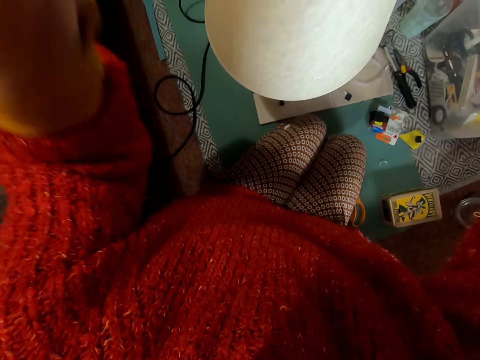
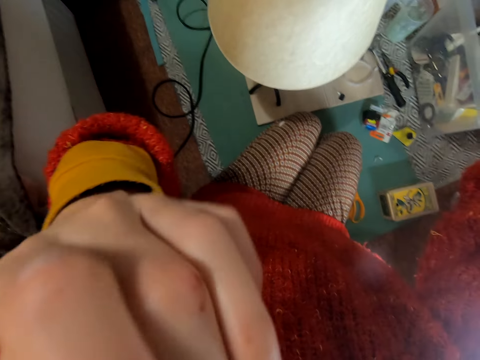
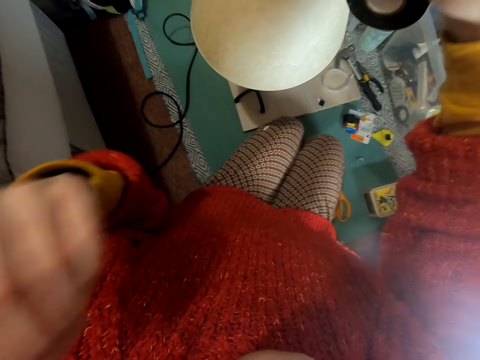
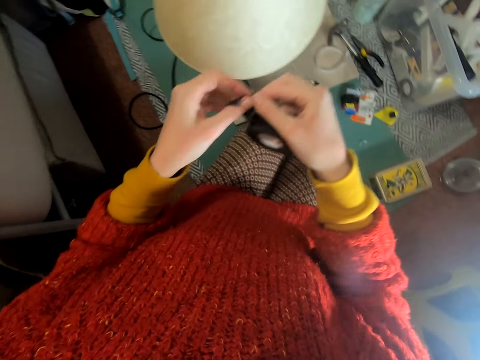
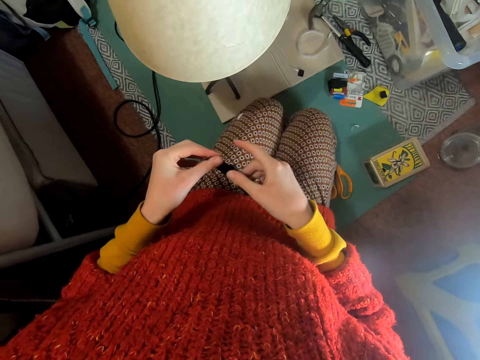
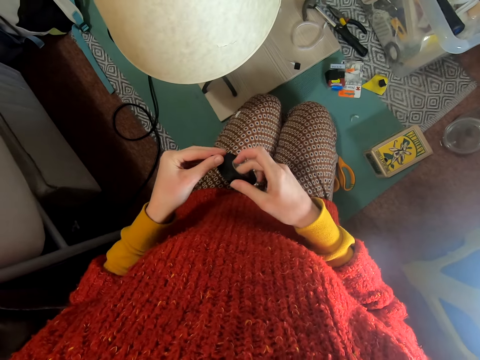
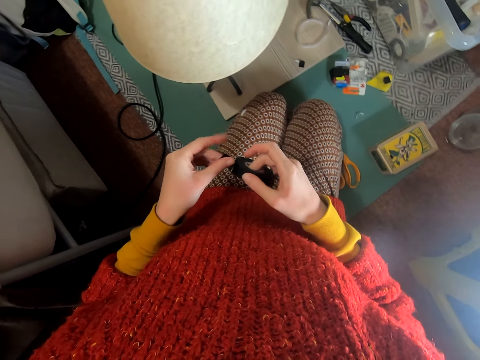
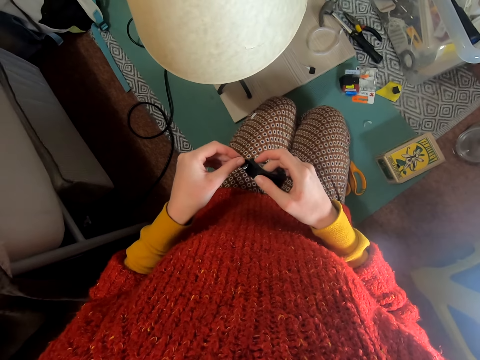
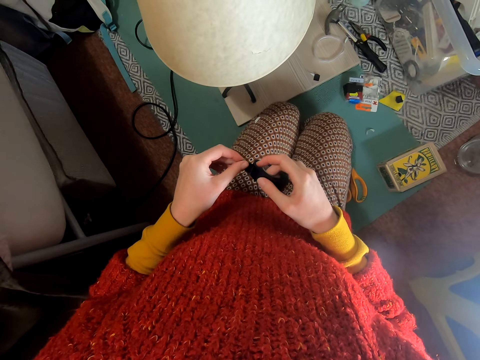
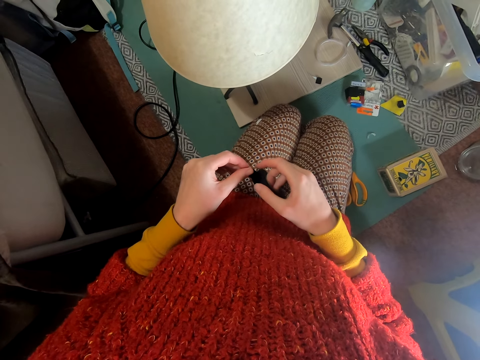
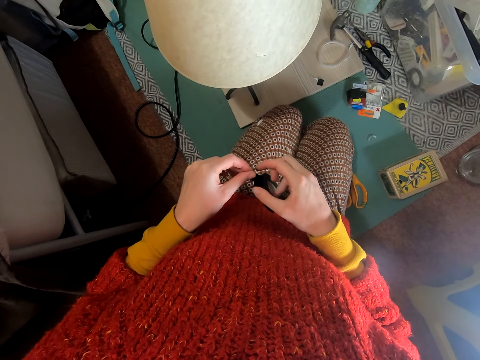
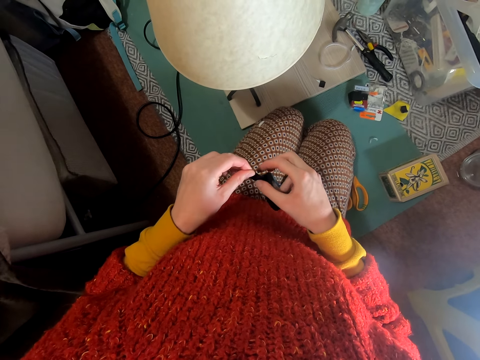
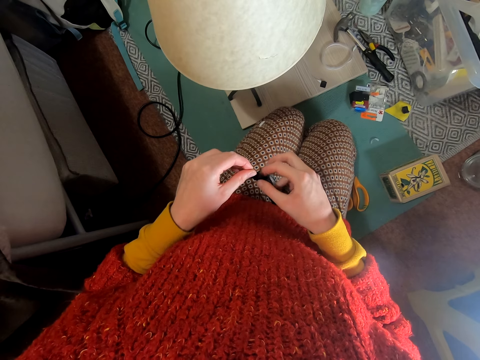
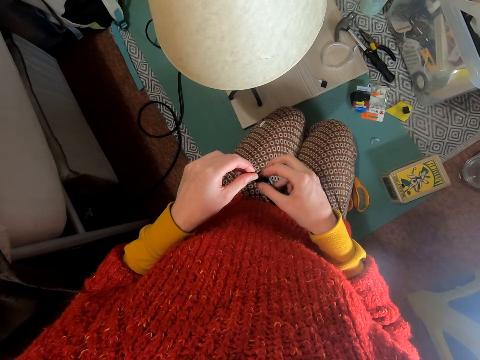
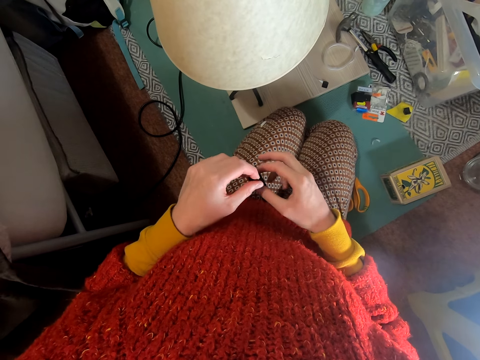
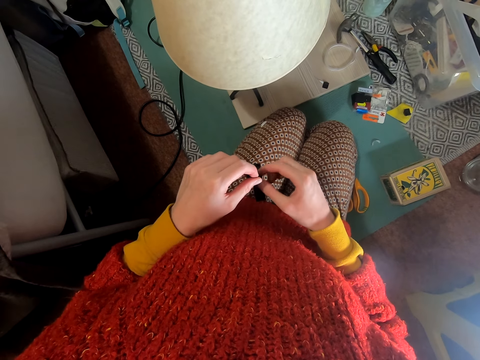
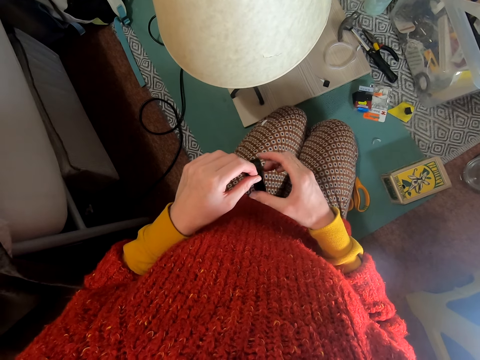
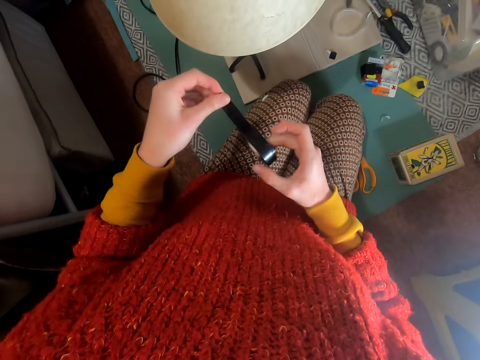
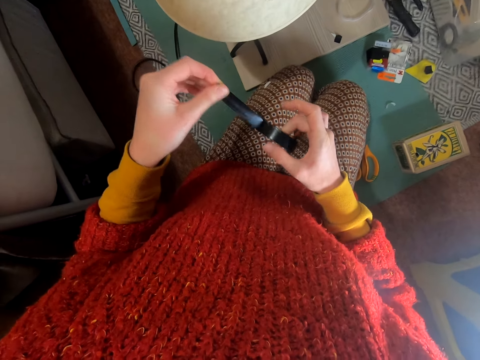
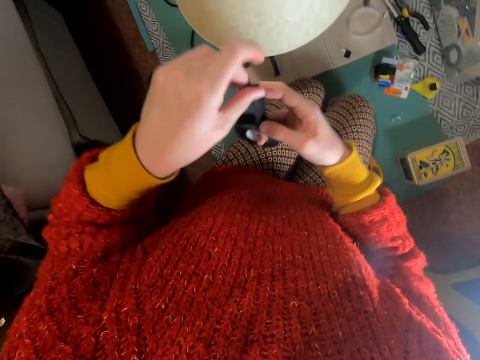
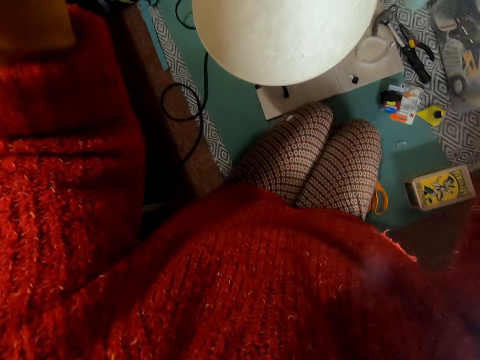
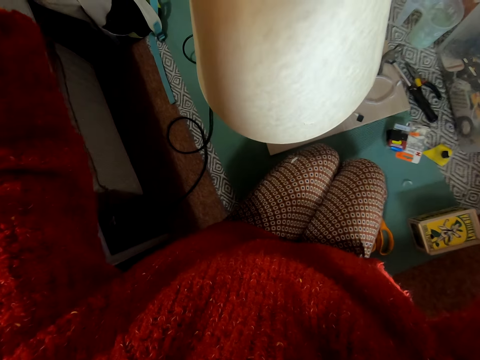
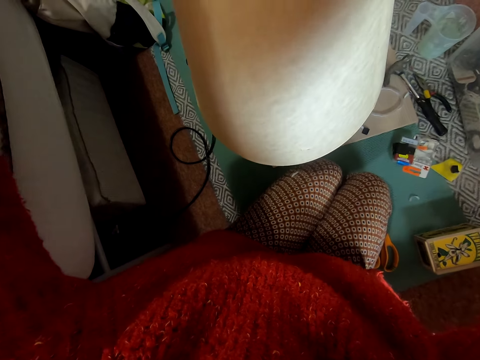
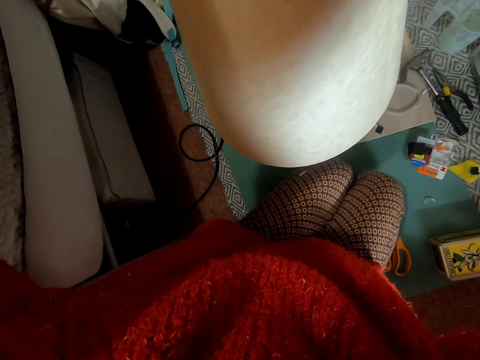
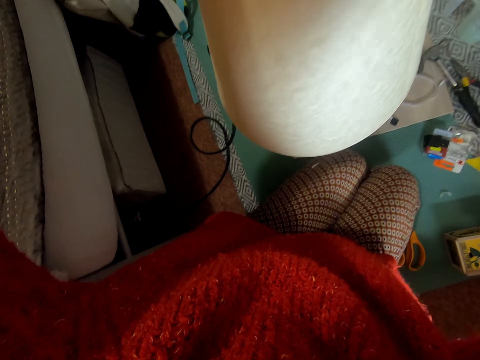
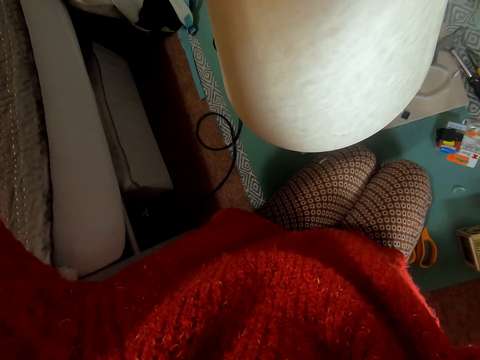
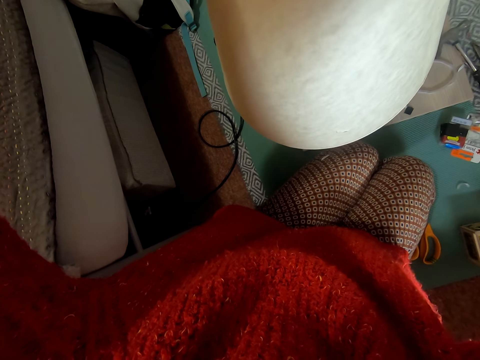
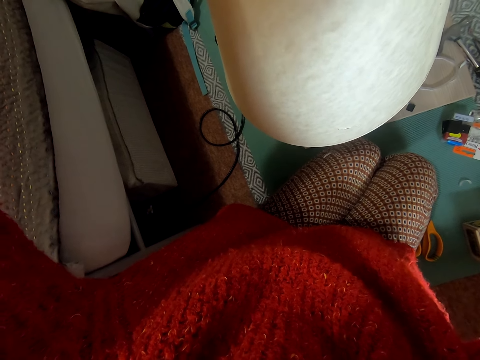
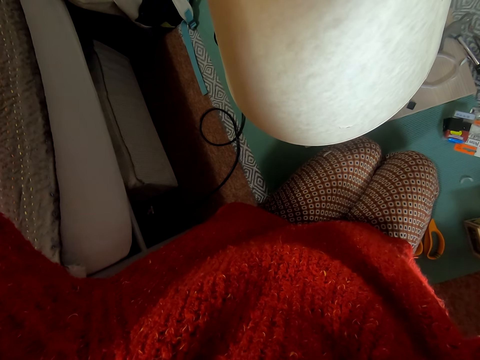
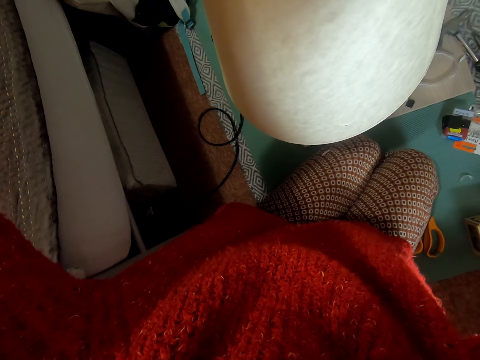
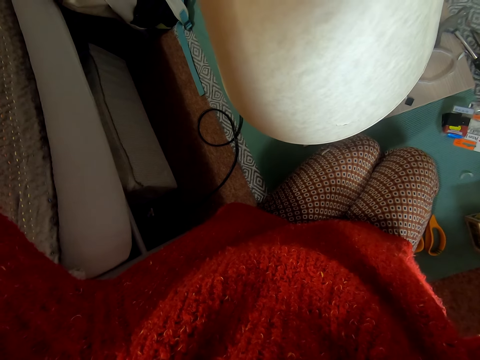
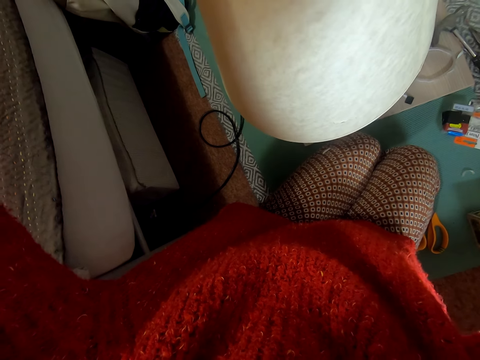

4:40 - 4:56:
The camera wearer raises the left hand towards something. They move something from the mouth. They withdraw the left hand from something. They remove the cellotape with the left hand. They put the tape on the light cover.

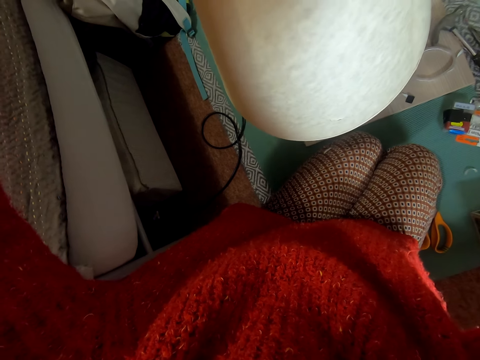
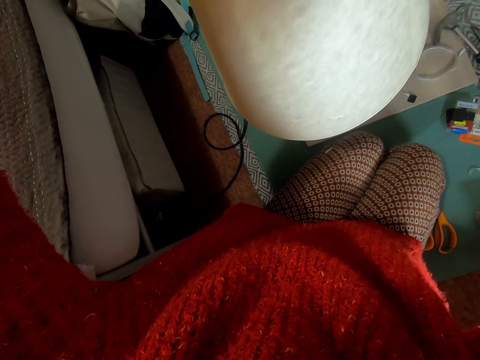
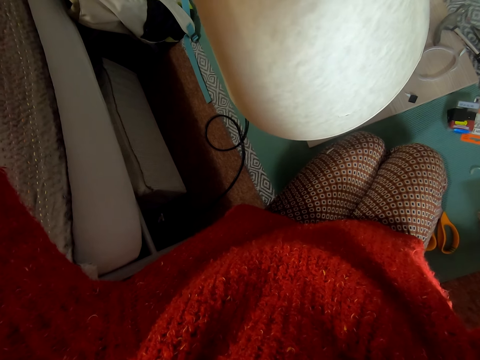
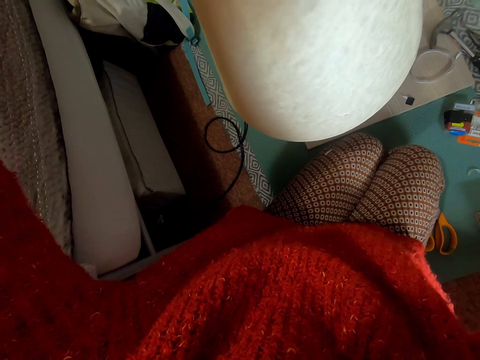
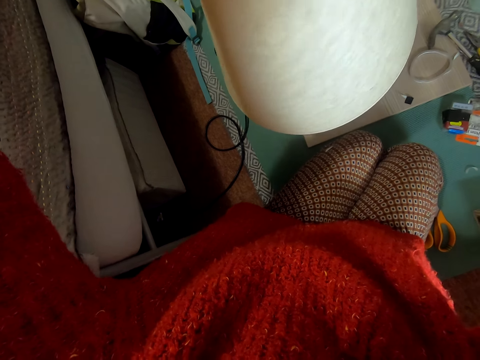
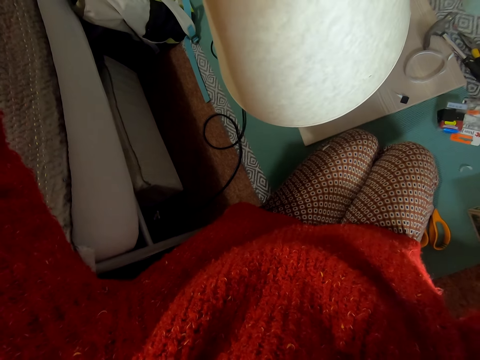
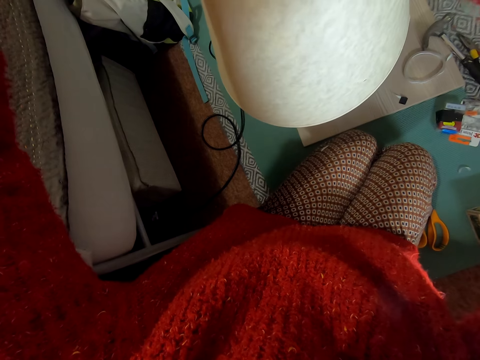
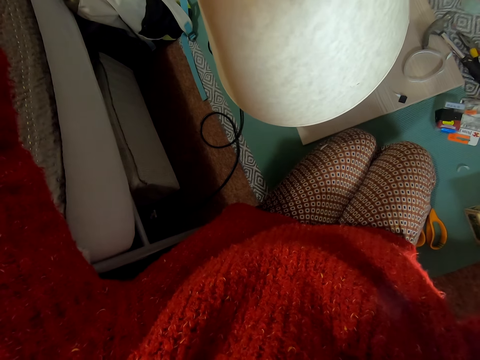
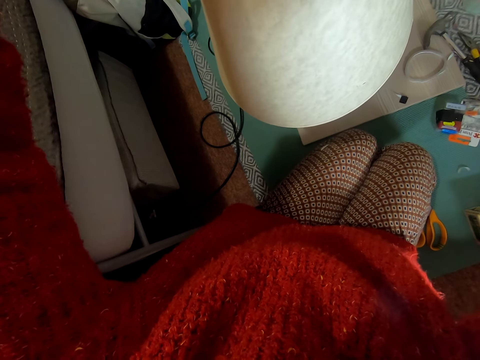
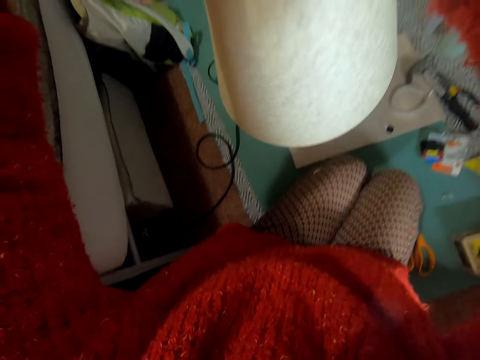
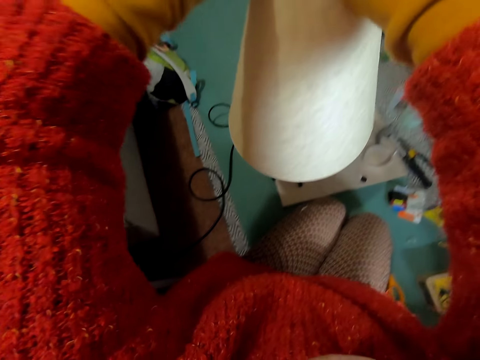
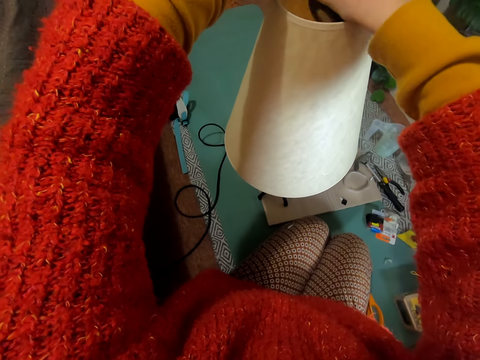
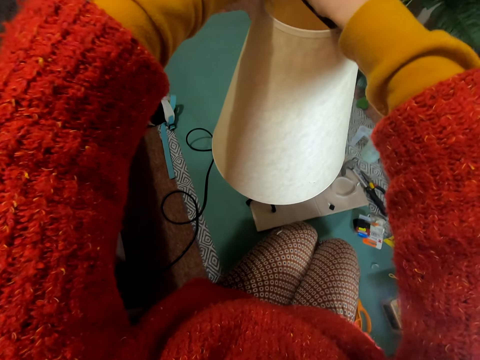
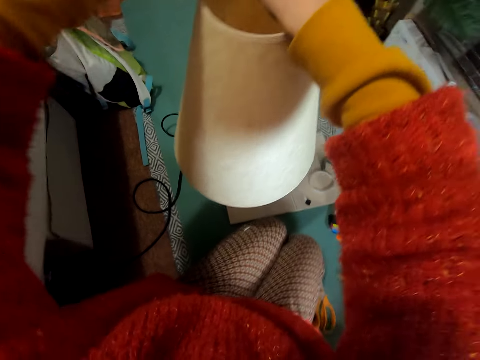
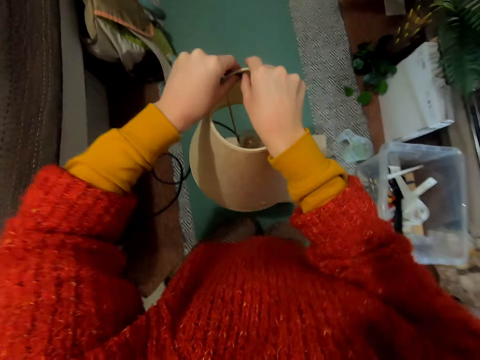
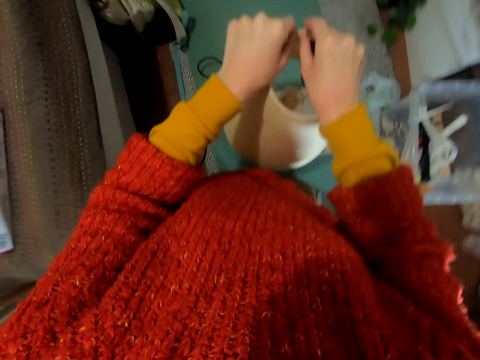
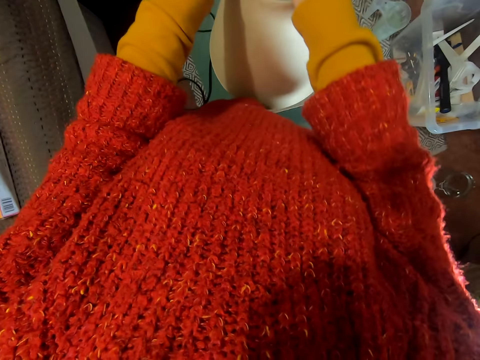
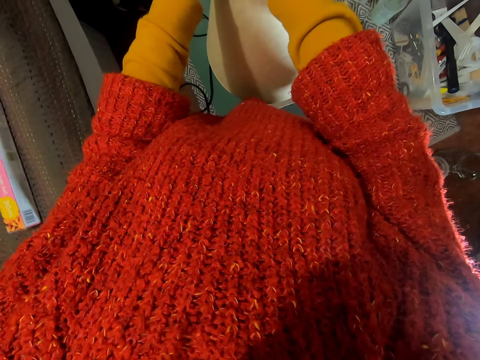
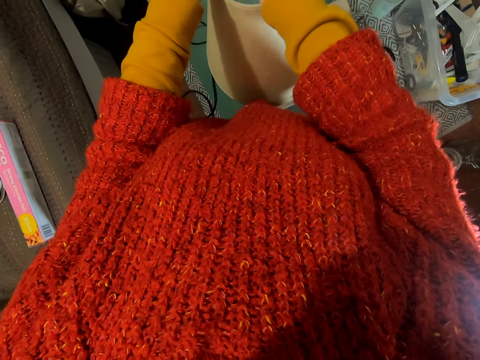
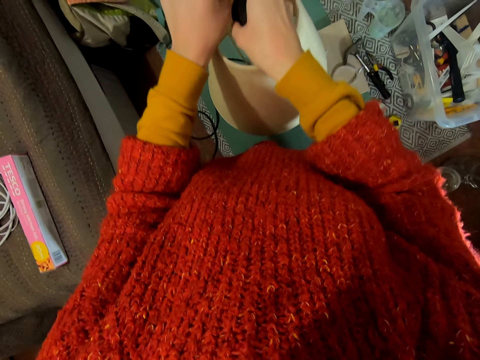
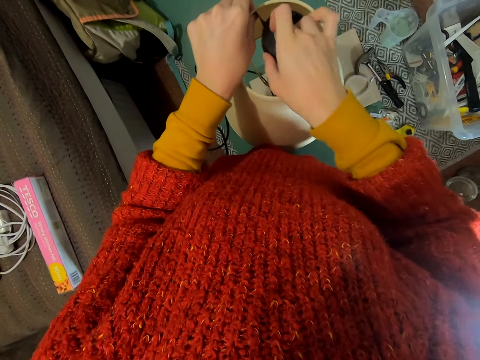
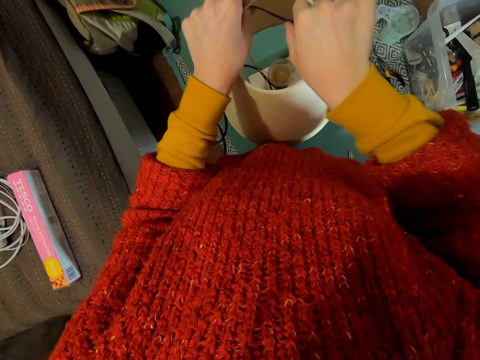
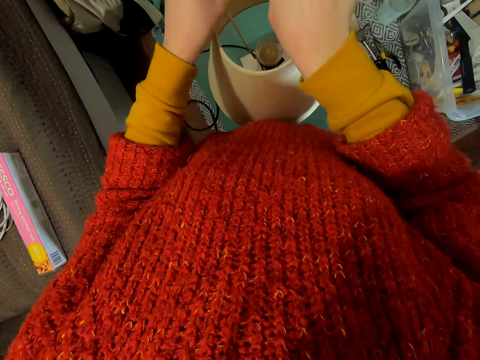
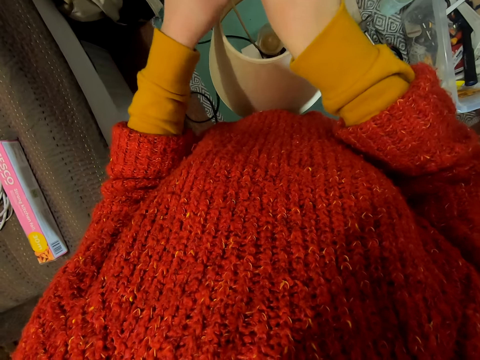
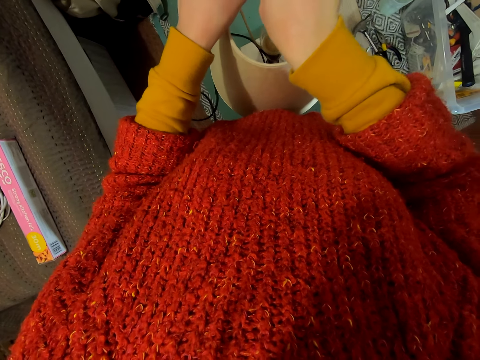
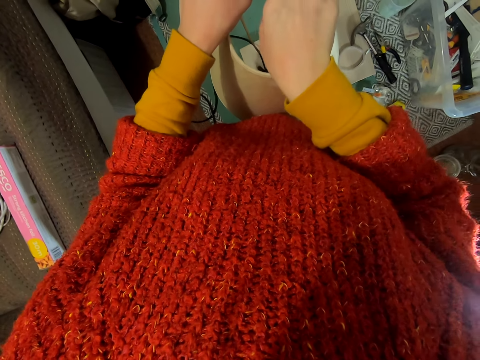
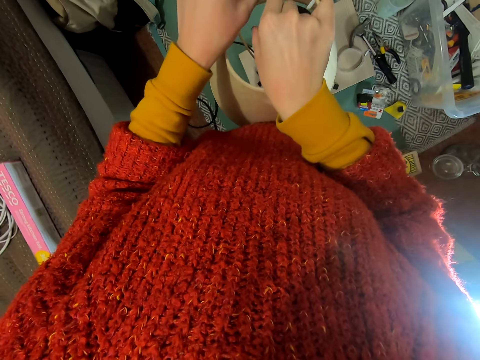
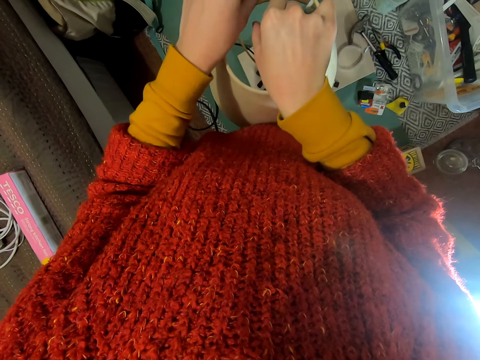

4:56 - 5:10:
The camera wearer covers the light. They put the cover light down. They stick tape on the cover light.
